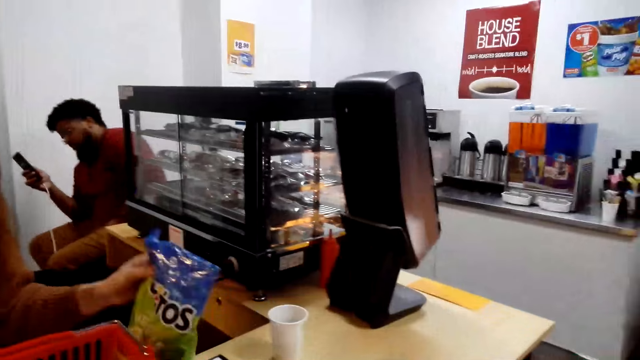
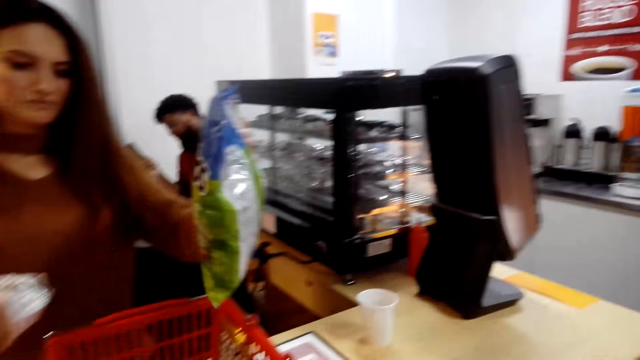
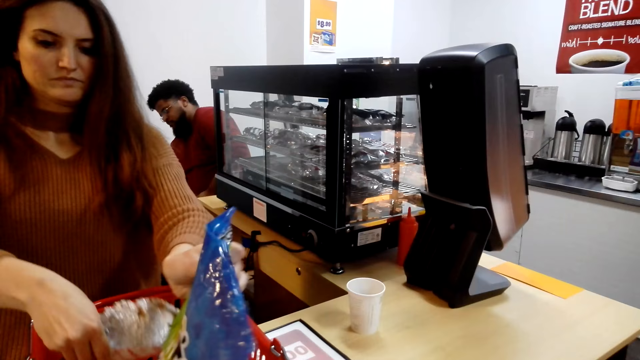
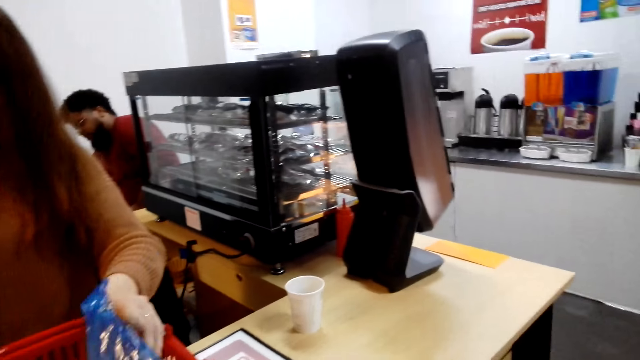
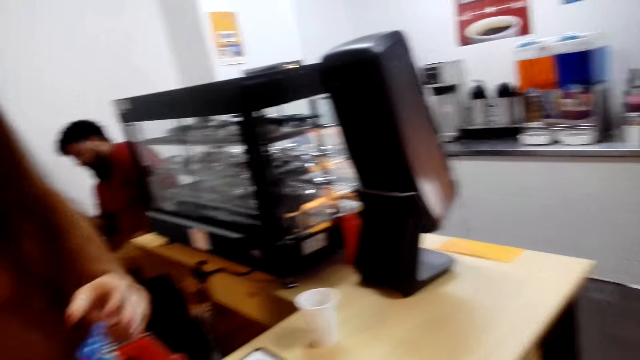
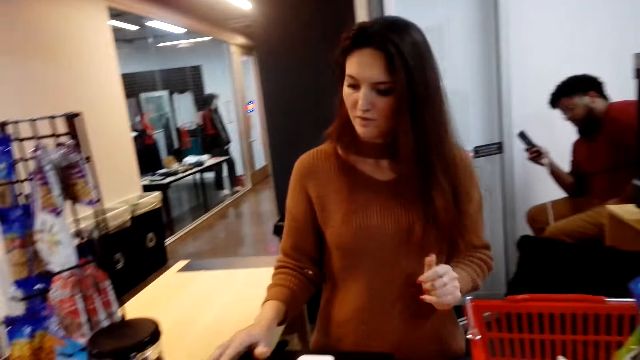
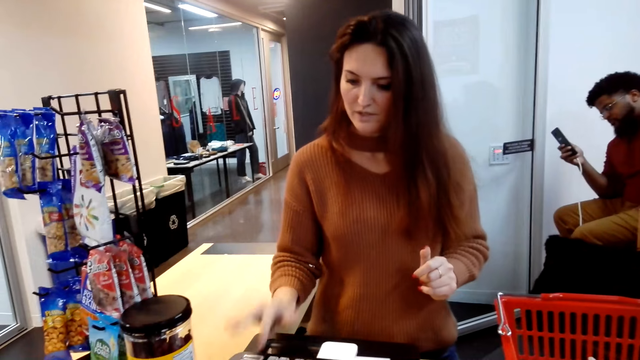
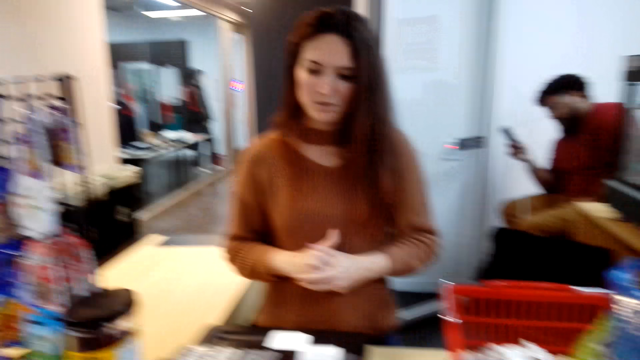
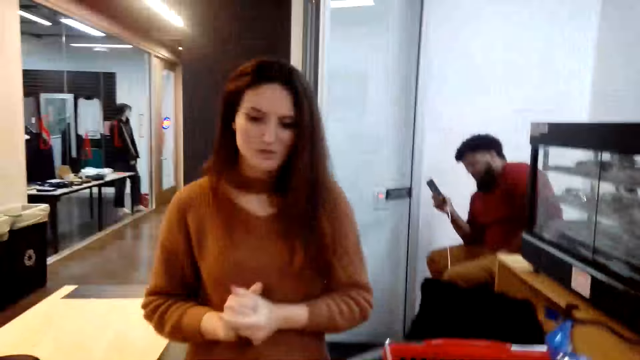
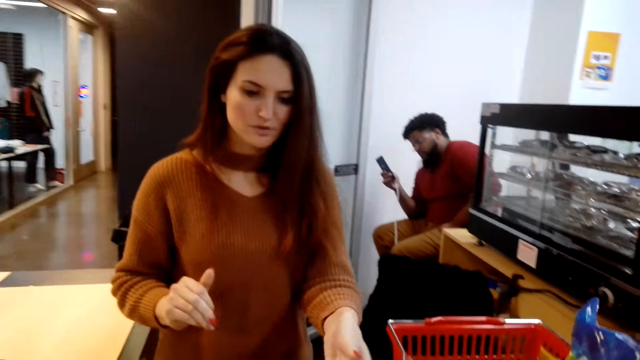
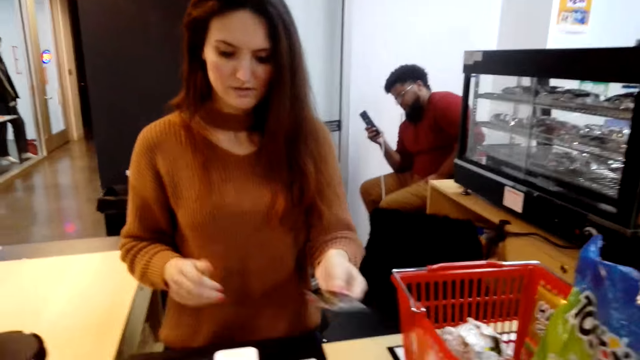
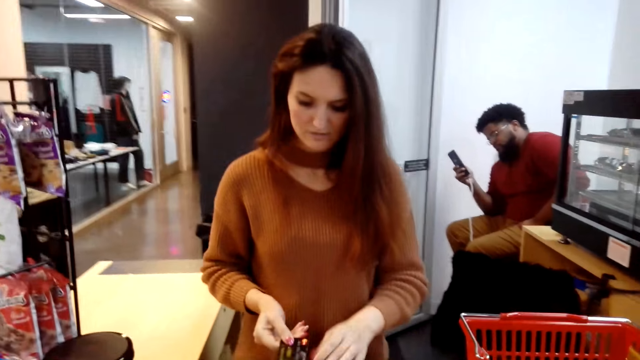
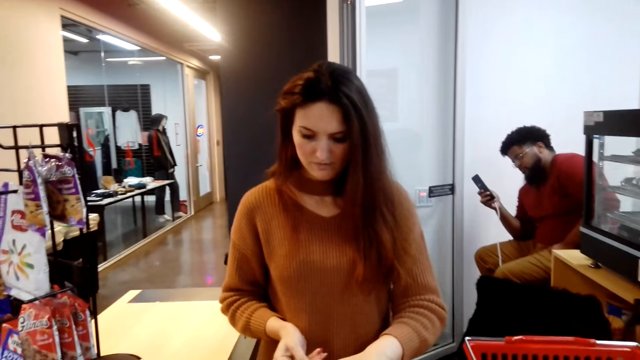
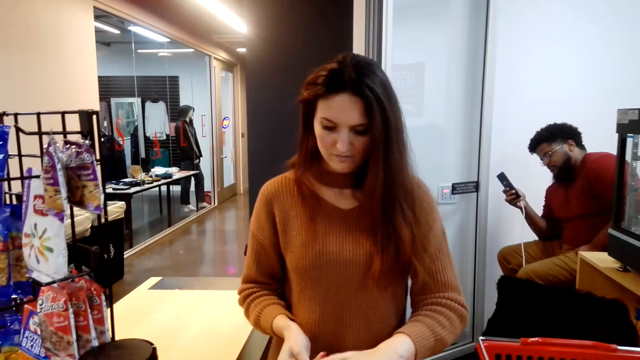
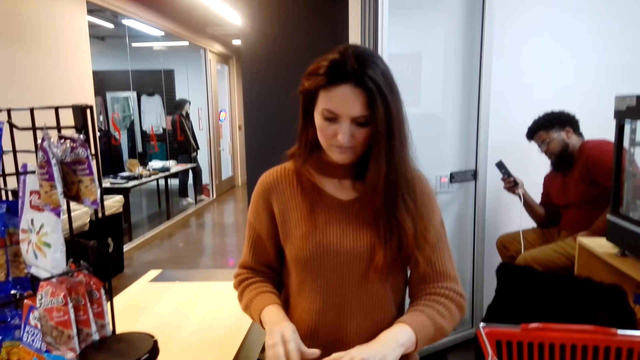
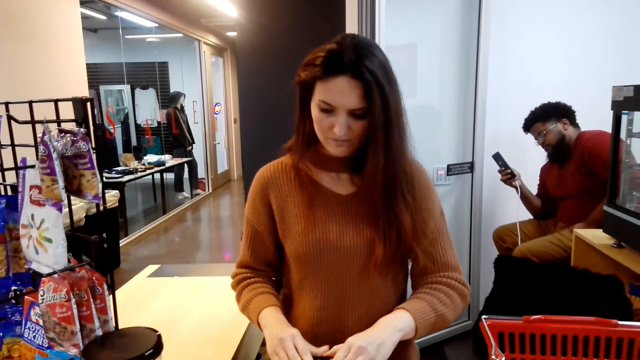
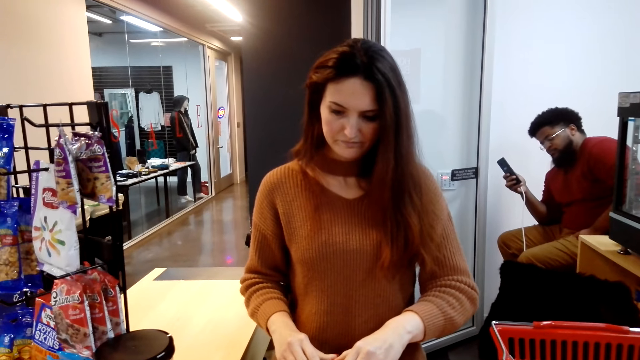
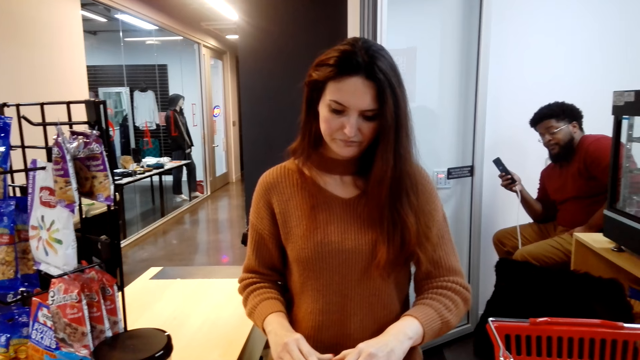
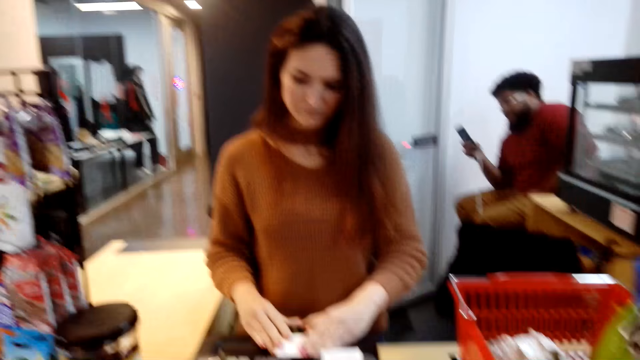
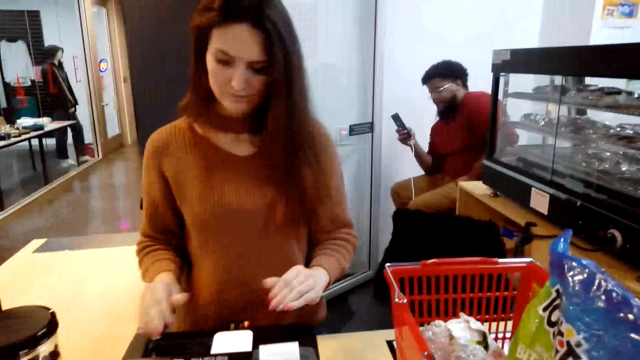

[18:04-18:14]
A cashier takes a packet, puts the bites in the basket and puts the food in the basket. The cashier talks to the camera wearer. The camera wearer gives the cashier the card. The cashier takes the card from the camera wearer and inserts the card in the card machine.

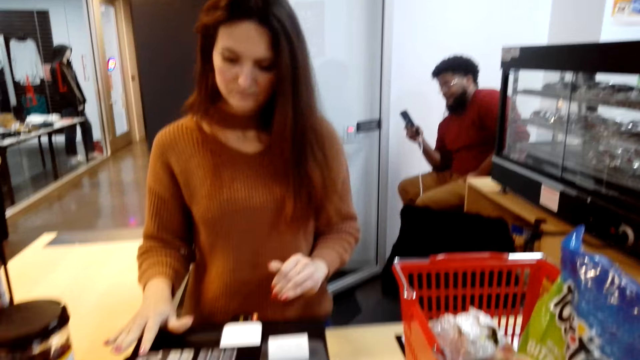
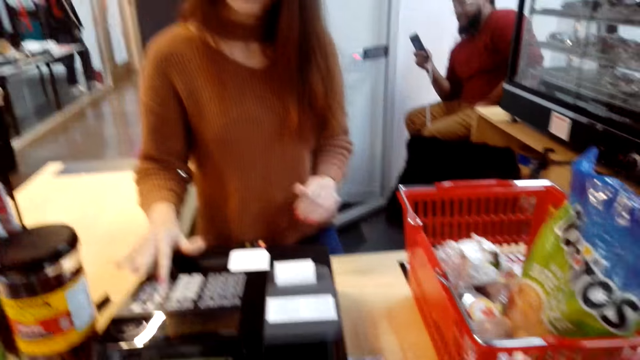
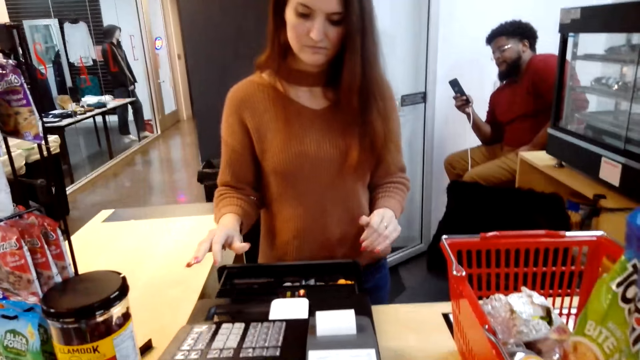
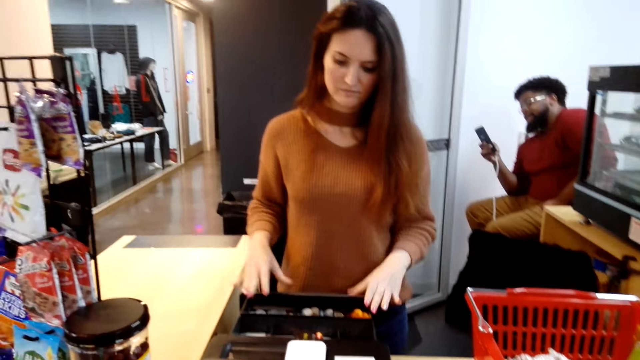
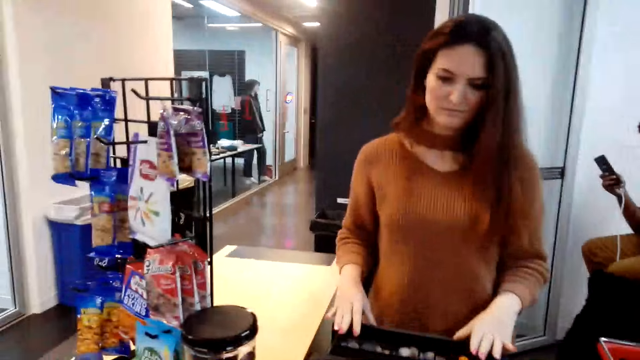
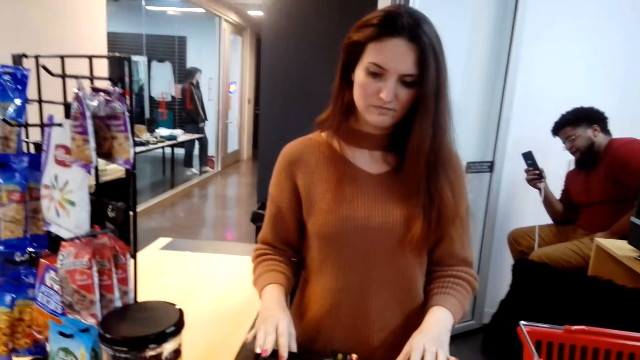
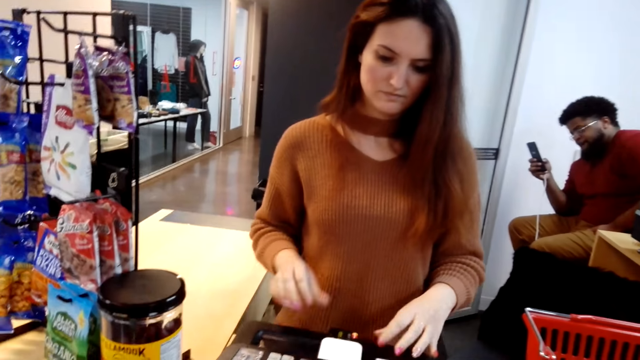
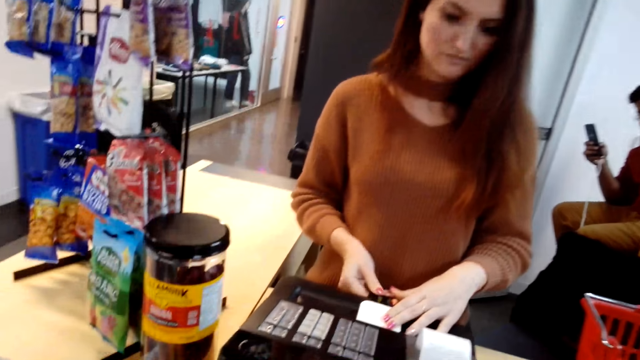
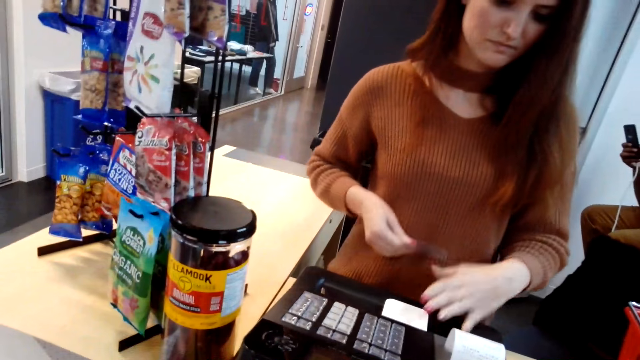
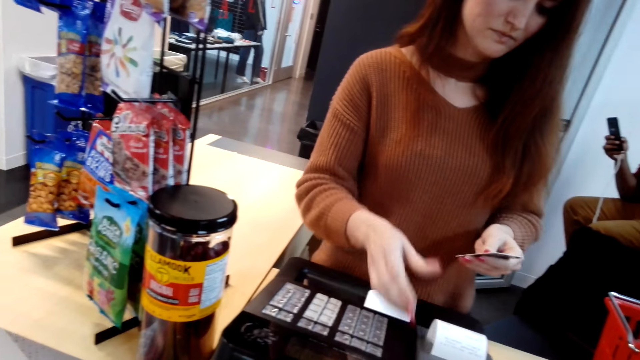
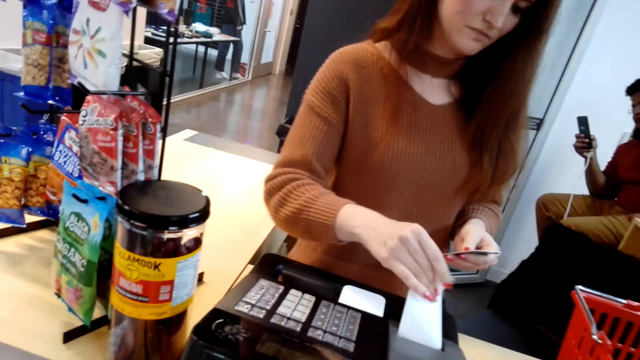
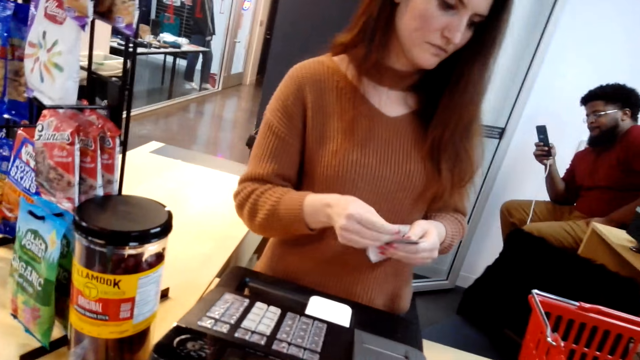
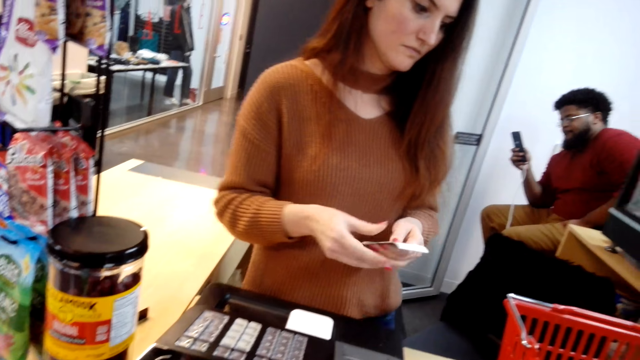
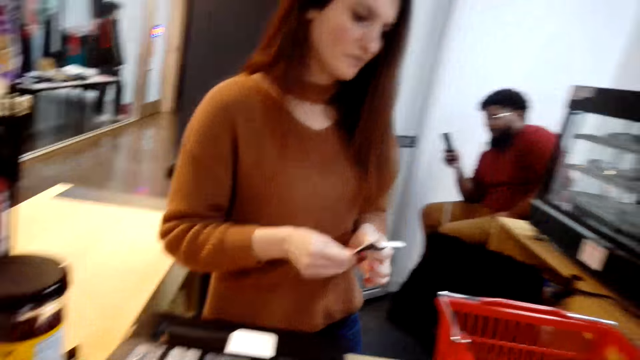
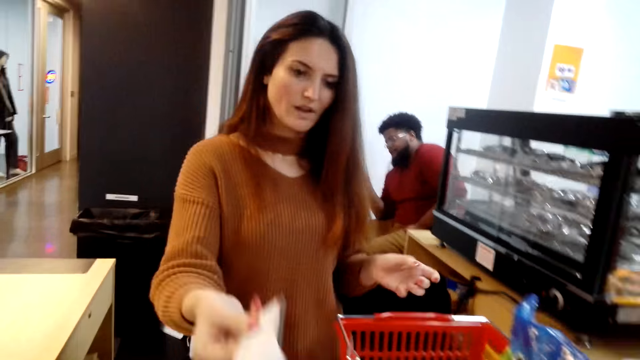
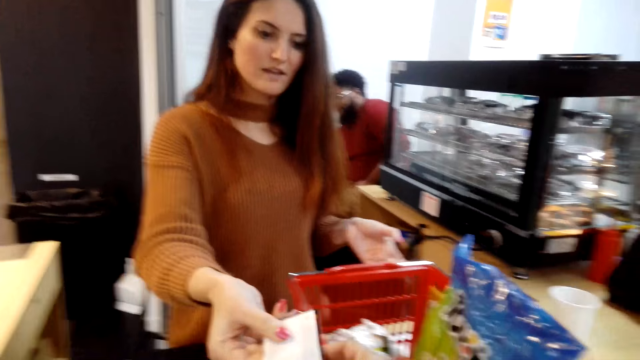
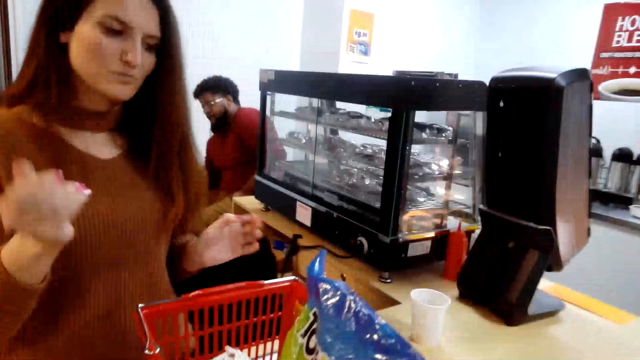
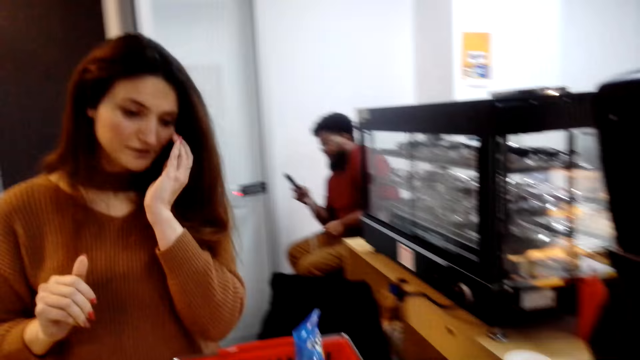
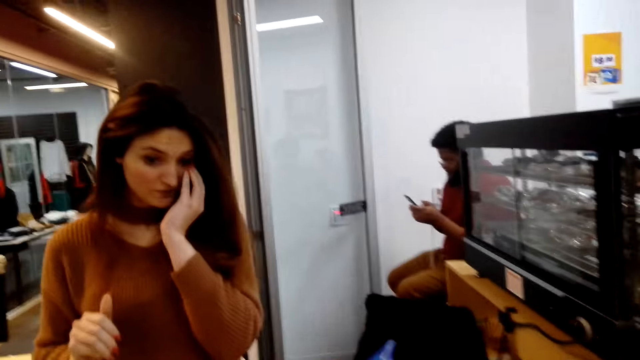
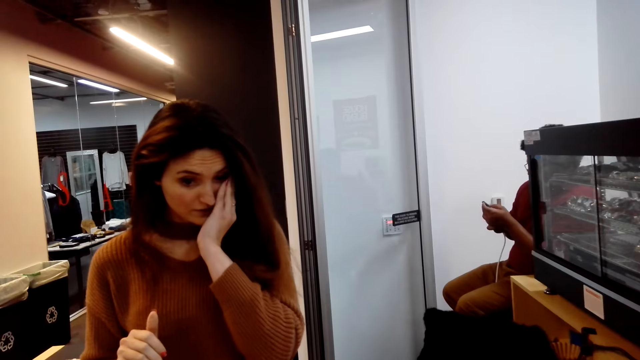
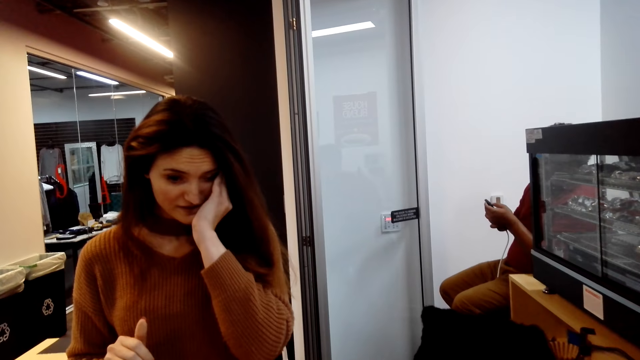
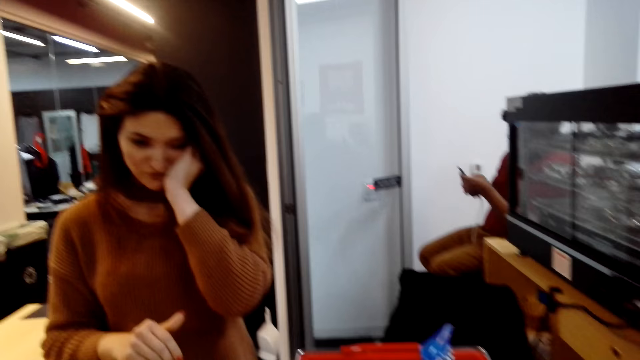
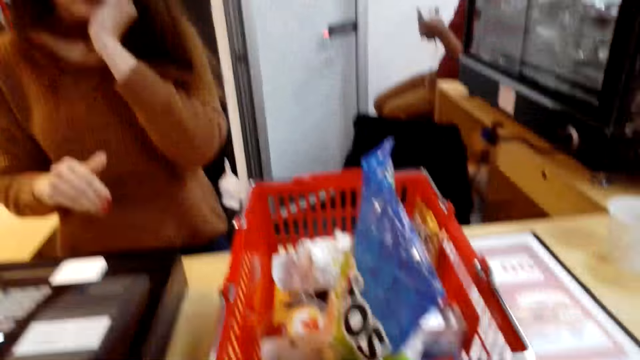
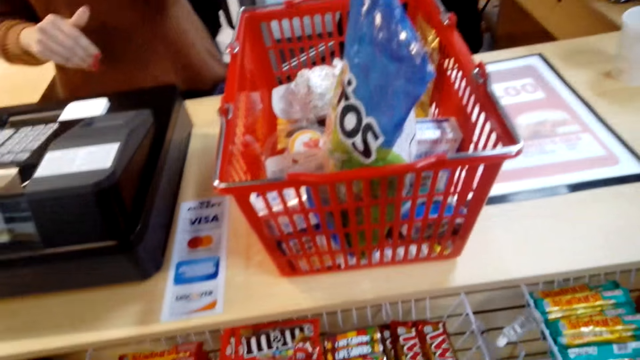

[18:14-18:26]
A cashier closes the drawer. The cashier removes the card from the card machine and plucks the receipt. The camera wearer removes the receipt from the register machine. The cashier gives the receipts and card to the camera wearer. The cashier holds her face. The cashier talks to the camera wearer.
